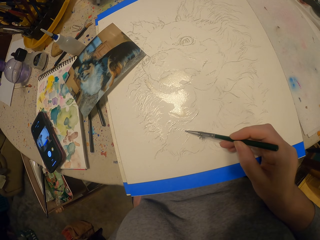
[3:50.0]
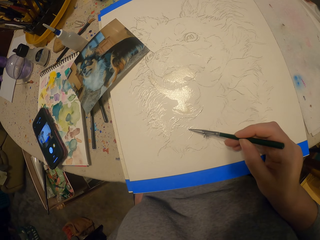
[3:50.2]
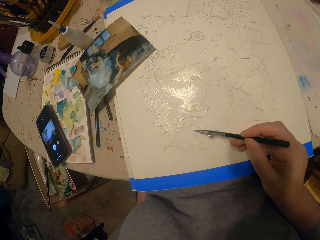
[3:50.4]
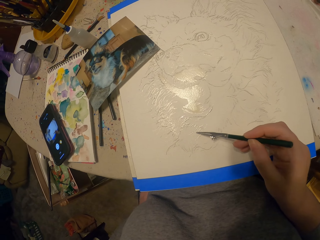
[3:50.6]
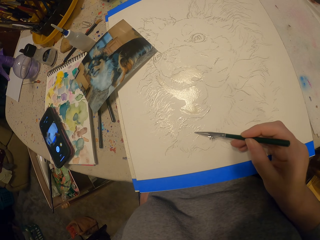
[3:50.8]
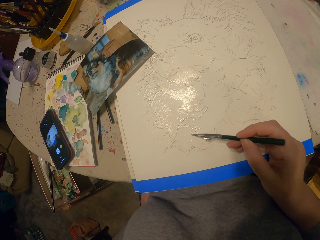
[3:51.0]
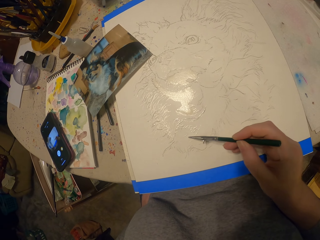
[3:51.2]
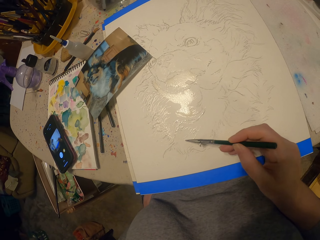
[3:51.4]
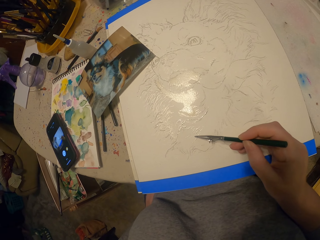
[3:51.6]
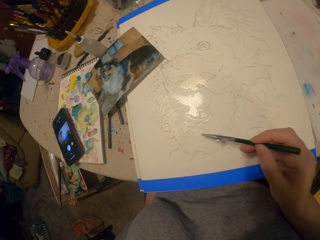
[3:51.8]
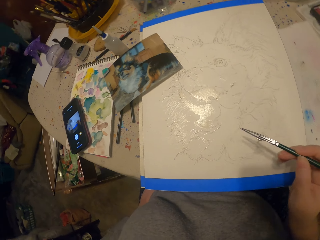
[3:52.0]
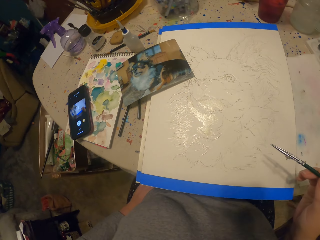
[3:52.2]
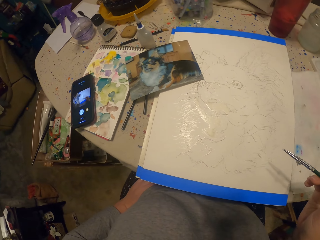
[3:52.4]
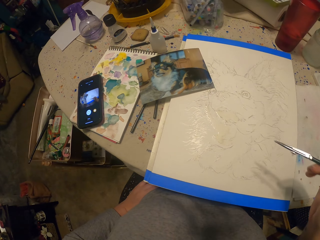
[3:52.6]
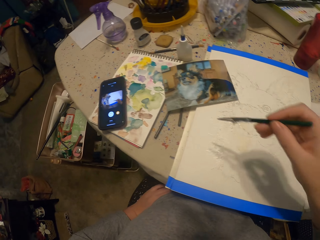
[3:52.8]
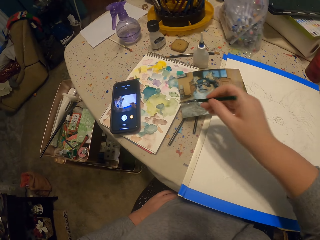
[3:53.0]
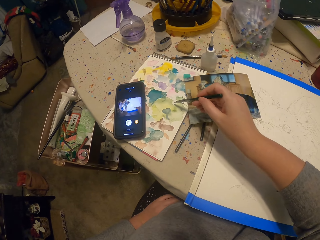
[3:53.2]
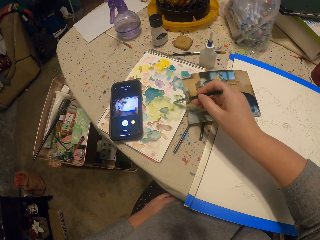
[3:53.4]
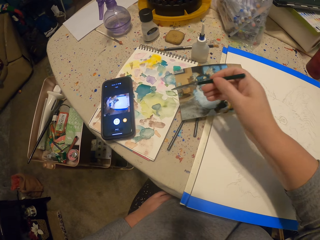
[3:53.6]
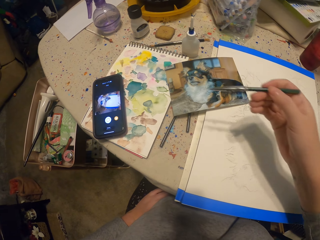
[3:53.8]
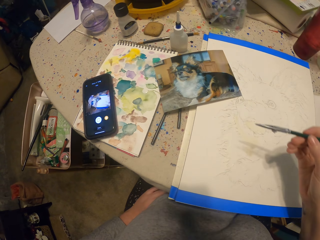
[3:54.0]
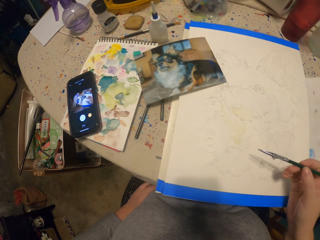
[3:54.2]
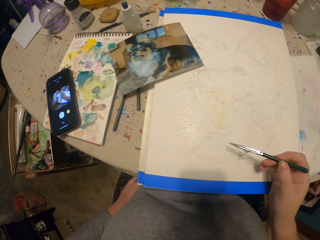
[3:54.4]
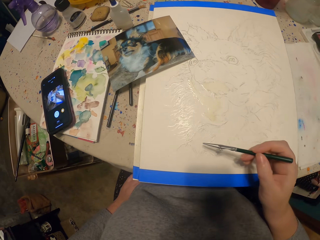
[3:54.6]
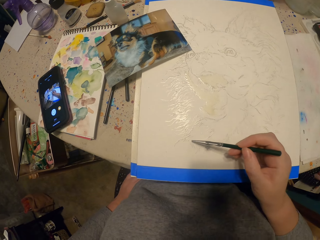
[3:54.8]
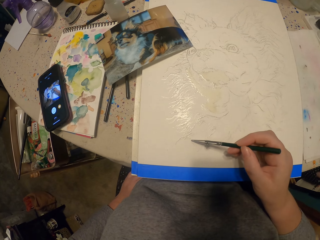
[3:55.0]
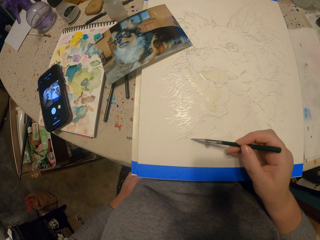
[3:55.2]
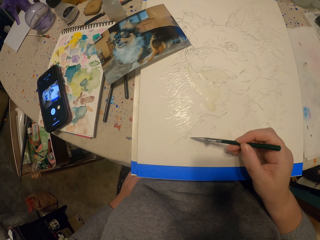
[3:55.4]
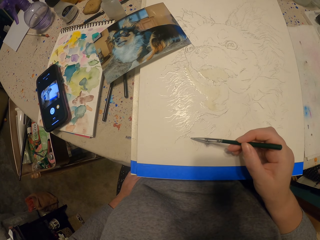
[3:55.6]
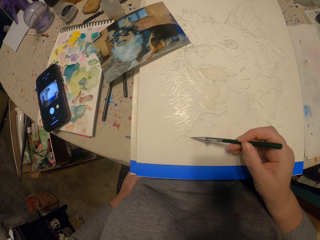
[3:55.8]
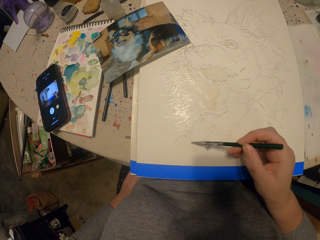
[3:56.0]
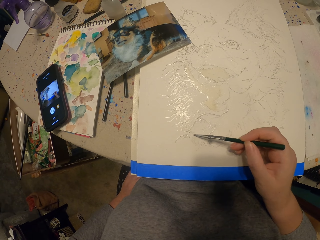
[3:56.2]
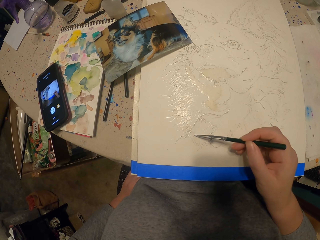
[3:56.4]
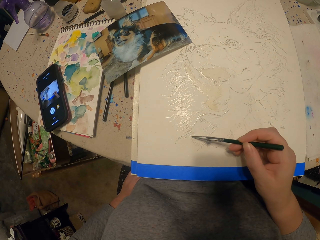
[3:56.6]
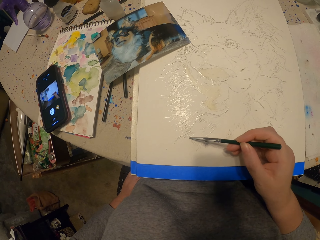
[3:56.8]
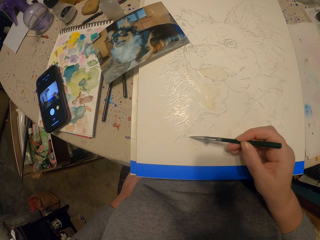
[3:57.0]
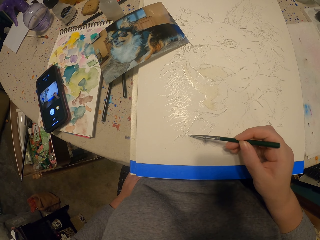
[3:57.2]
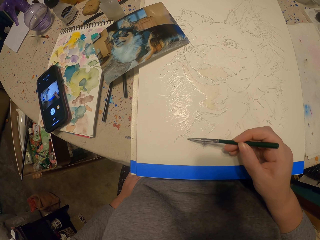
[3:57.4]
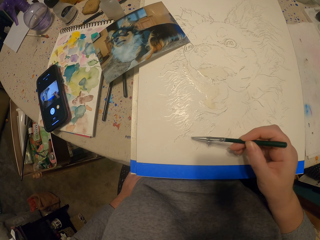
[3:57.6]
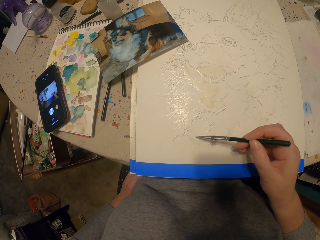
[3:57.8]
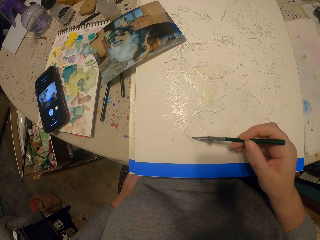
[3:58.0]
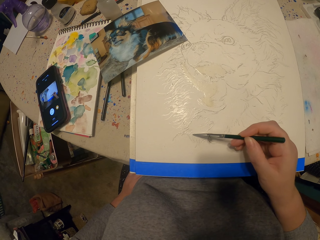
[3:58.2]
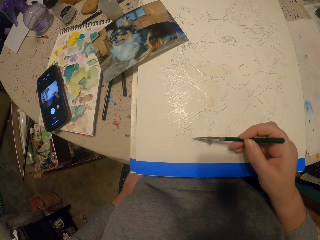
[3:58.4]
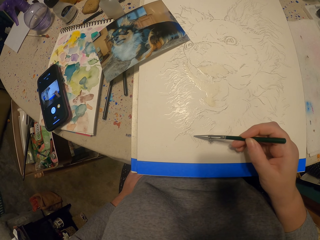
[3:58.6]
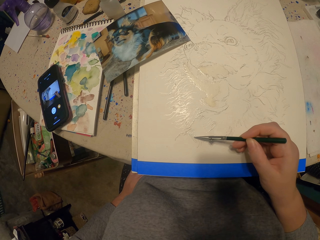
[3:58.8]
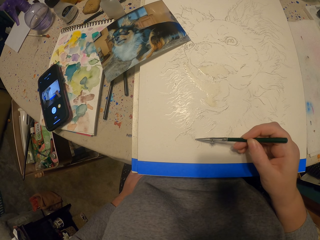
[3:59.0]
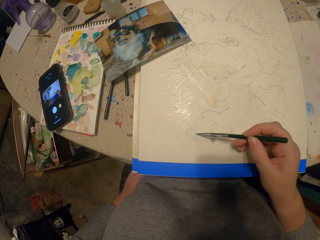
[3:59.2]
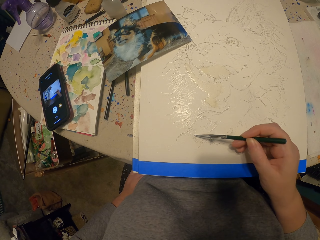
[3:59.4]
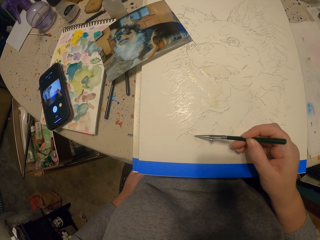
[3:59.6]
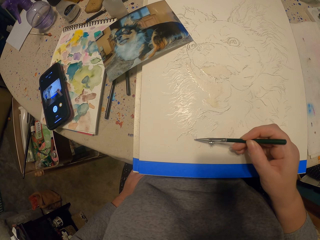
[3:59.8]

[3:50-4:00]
The camera wearer moves the painting pencil away from the picture. They dip the painting pencil in the ink. They paint the picture.

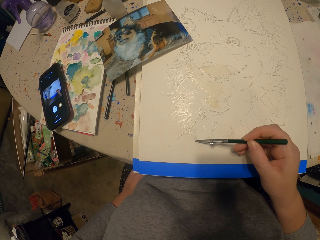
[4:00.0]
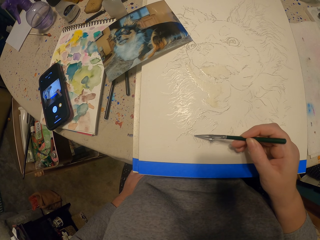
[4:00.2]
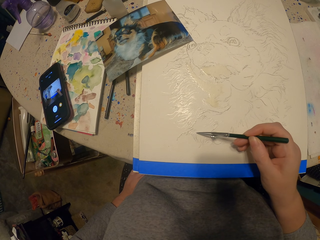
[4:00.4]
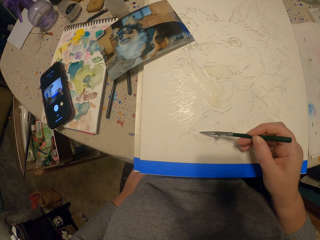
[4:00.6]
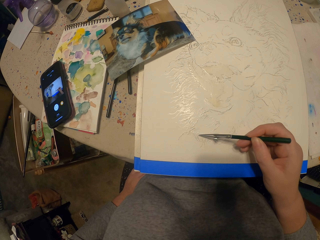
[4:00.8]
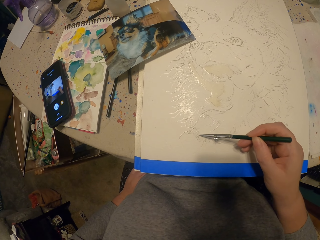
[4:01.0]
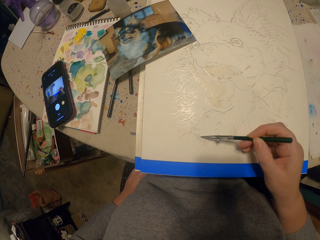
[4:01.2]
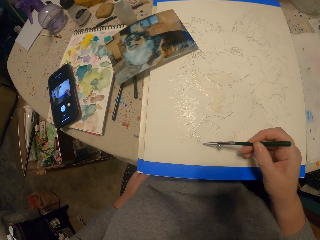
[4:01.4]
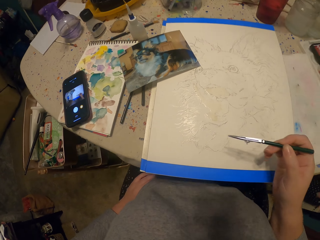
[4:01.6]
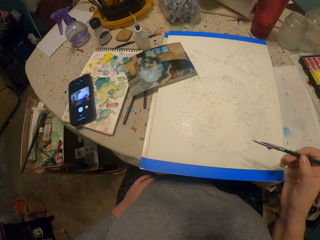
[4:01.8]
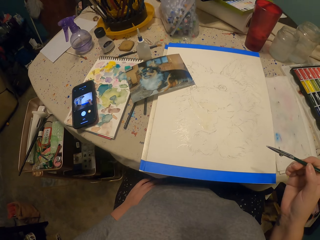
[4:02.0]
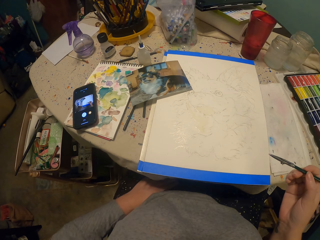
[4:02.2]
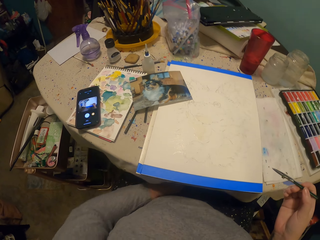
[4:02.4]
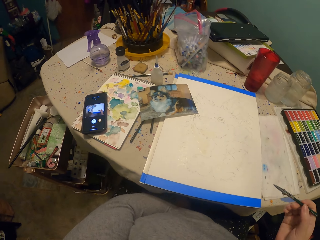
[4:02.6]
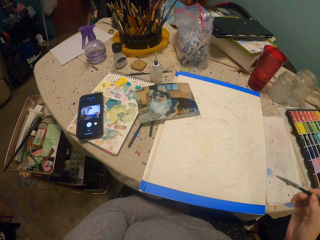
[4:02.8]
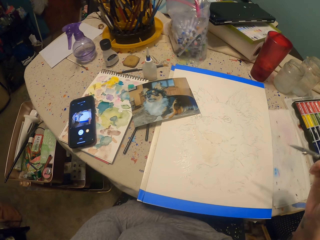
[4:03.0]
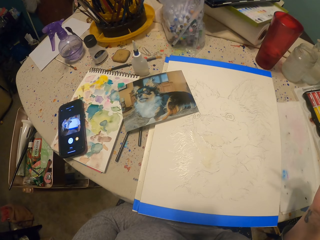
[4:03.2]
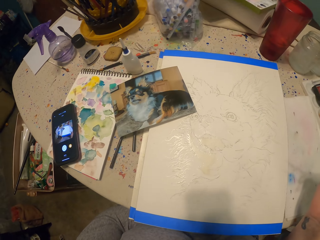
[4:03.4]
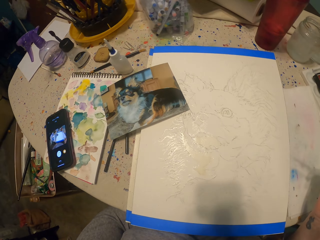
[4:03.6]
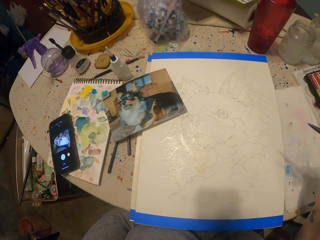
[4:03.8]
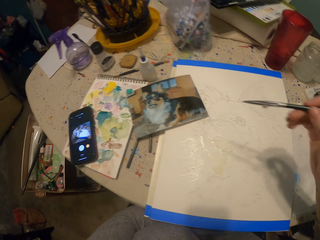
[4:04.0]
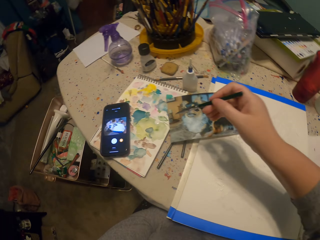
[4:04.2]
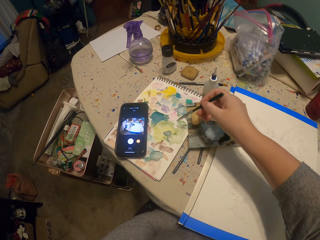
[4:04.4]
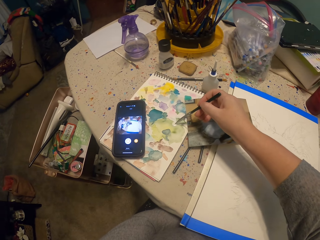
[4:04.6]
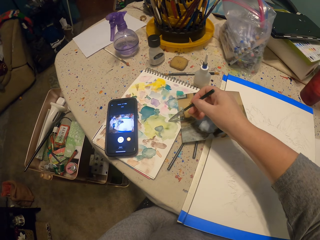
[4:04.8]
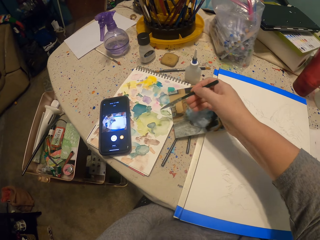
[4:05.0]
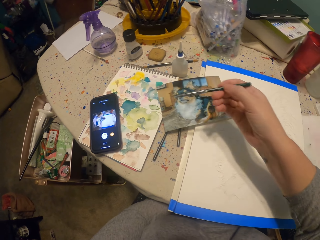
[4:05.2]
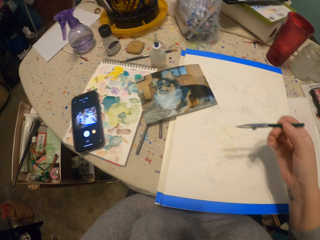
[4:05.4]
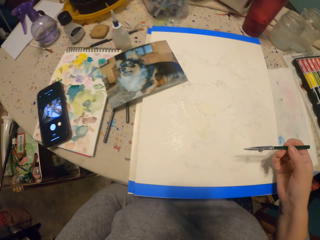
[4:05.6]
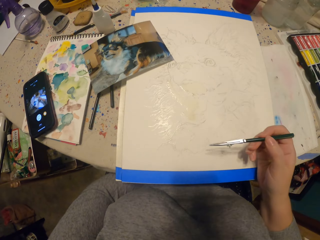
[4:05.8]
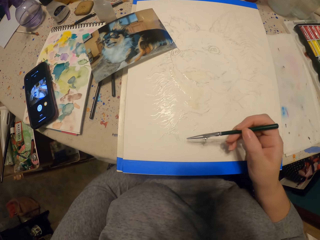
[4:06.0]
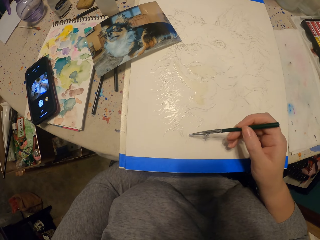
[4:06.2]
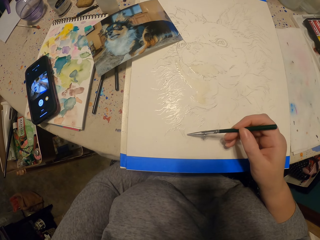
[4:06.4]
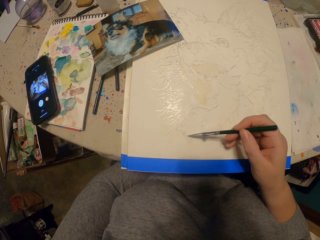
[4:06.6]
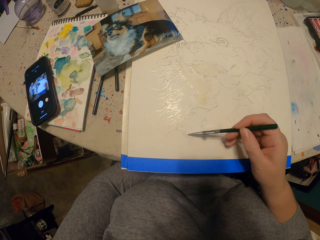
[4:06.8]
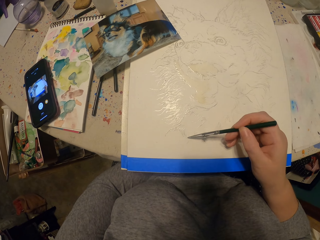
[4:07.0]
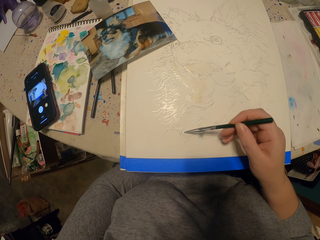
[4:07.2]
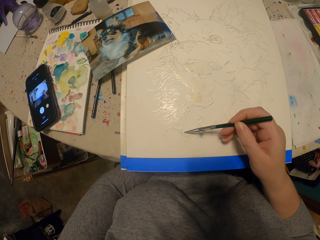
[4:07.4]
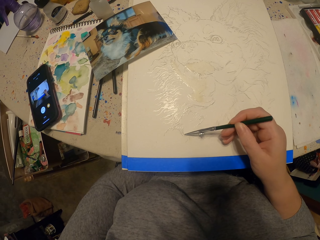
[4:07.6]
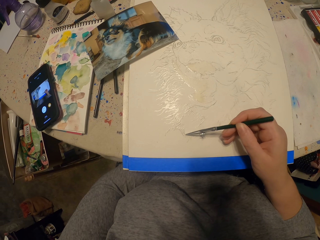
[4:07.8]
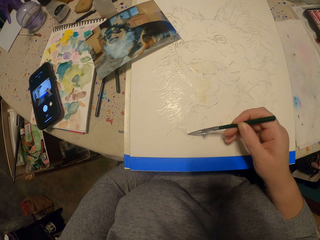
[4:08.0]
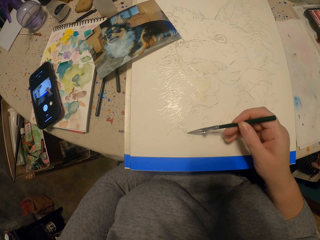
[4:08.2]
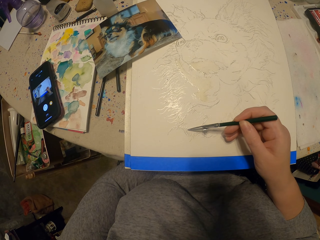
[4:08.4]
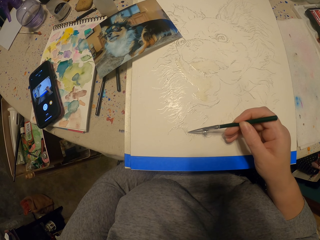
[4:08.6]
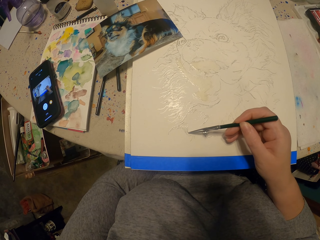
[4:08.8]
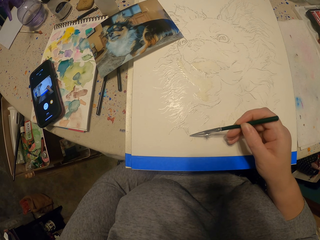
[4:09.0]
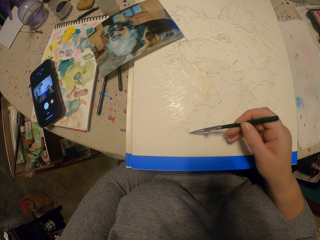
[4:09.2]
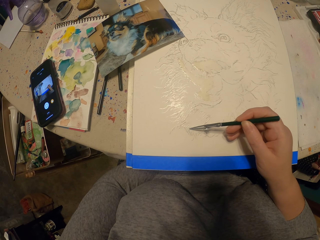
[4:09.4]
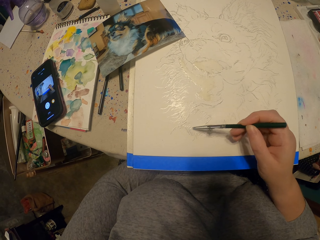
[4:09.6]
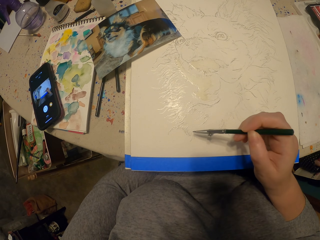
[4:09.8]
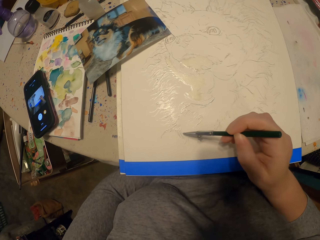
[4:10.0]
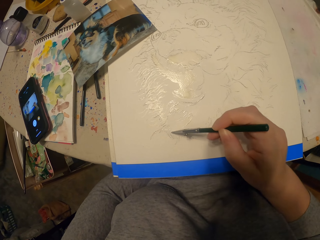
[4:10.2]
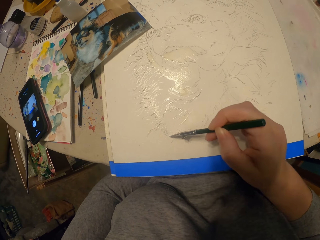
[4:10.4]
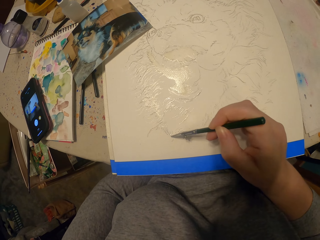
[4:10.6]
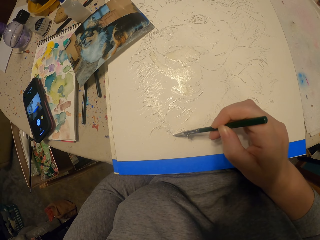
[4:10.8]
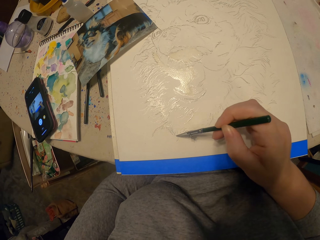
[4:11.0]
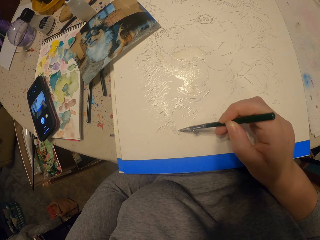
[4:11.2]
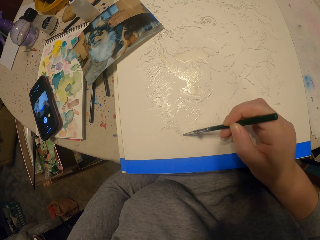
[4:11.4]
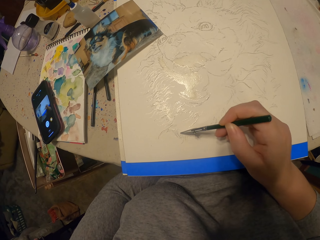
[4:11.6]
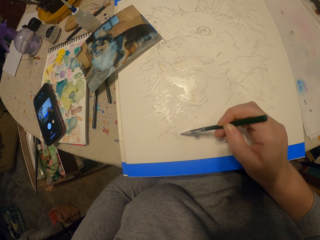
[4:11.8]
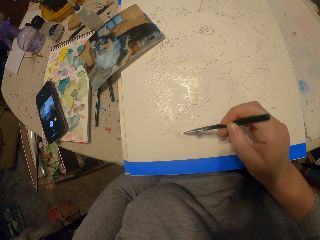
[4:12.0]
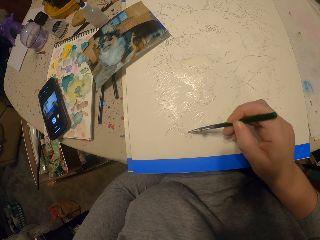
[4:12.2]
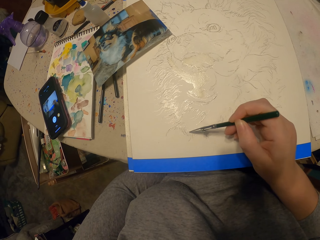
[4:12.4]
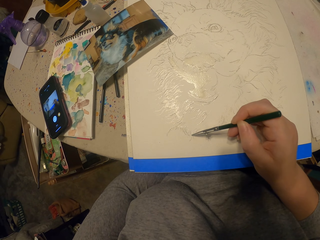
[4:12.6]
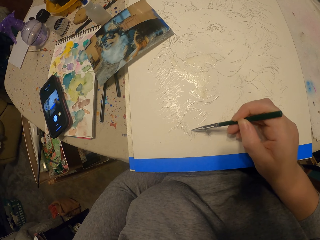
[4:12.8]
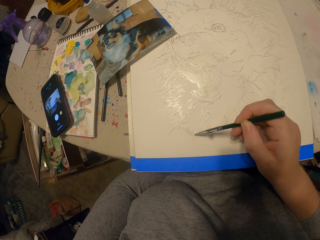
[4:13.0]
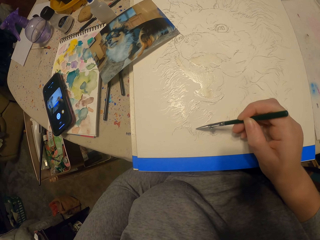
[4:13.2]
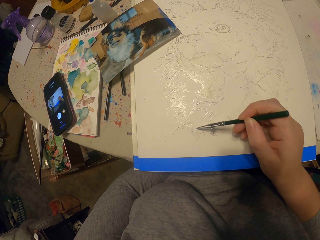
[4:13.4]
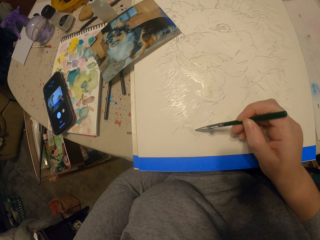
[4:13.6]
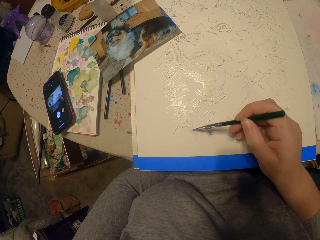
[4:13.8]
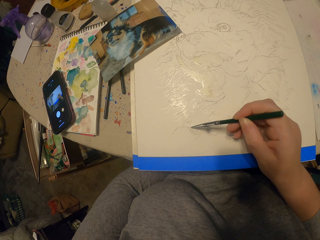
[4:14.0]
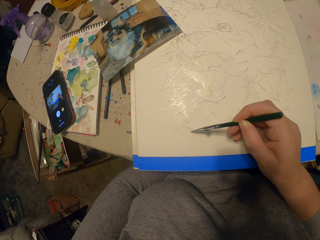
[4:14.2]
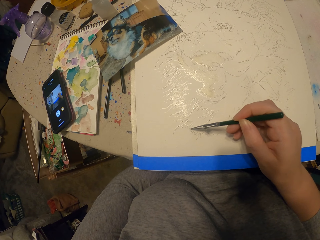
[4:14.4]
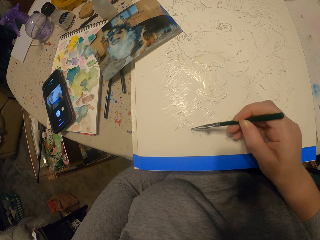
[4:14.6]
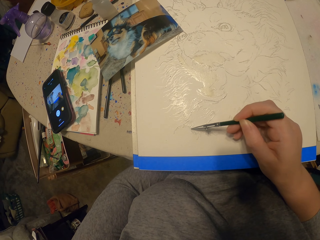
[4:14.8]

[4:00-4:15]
The camera wearer moves the painting pencil away from the picture. They move their left hand. They dip the painting pencil in the ink. They paint the picture.
